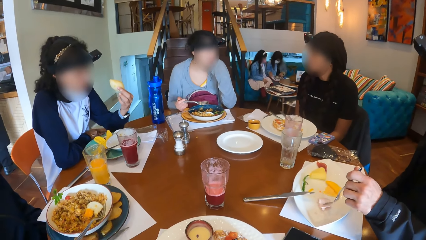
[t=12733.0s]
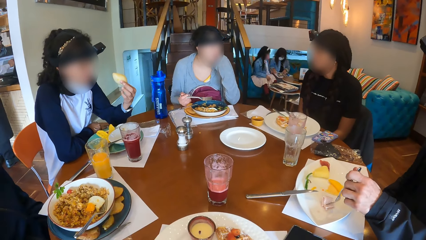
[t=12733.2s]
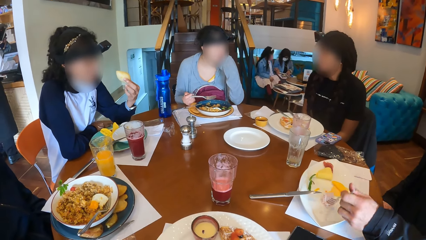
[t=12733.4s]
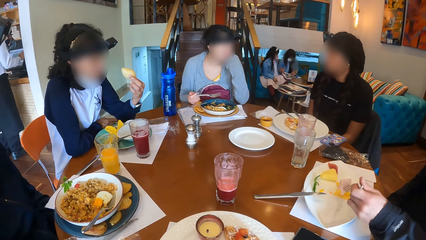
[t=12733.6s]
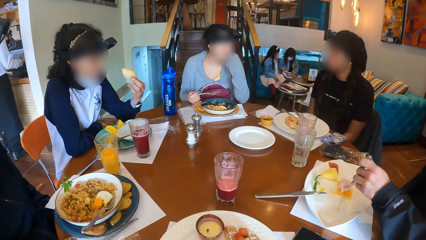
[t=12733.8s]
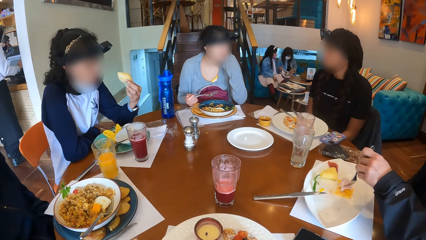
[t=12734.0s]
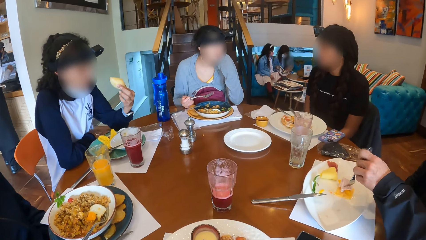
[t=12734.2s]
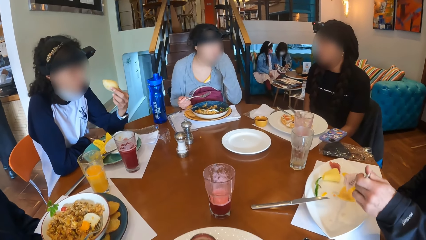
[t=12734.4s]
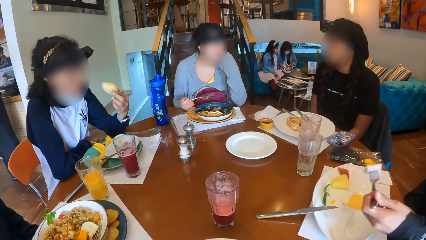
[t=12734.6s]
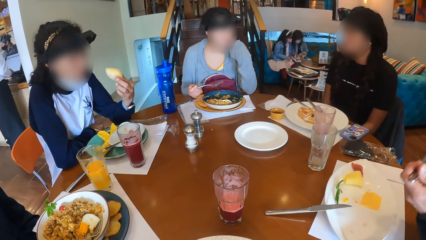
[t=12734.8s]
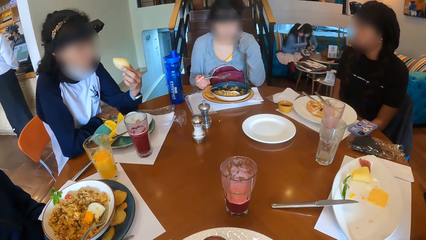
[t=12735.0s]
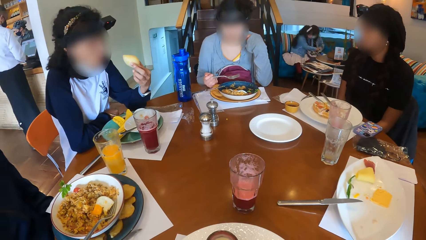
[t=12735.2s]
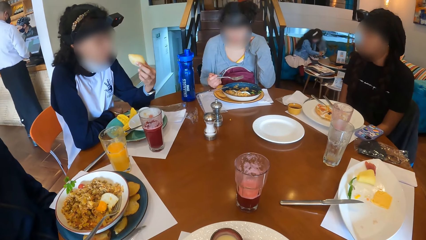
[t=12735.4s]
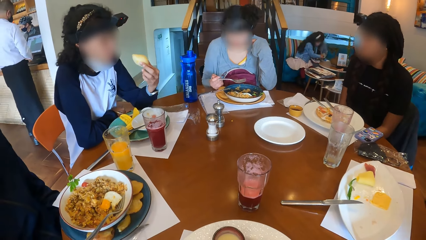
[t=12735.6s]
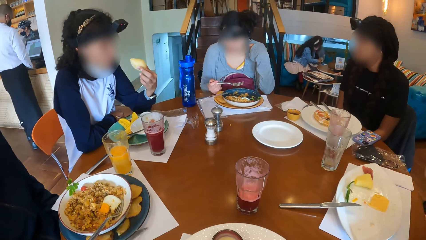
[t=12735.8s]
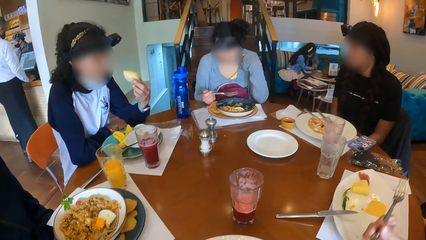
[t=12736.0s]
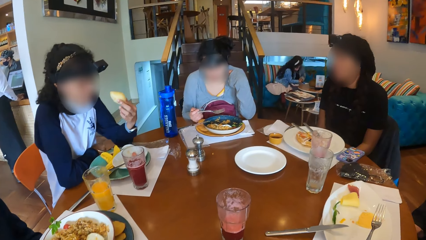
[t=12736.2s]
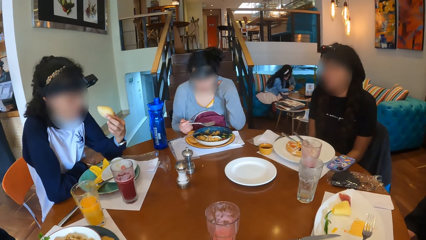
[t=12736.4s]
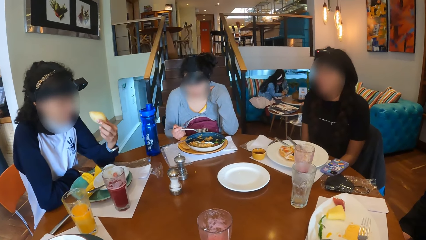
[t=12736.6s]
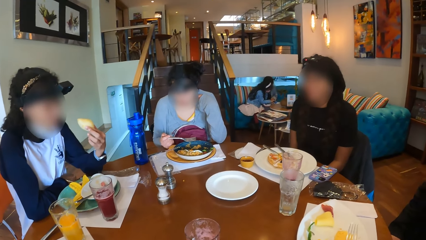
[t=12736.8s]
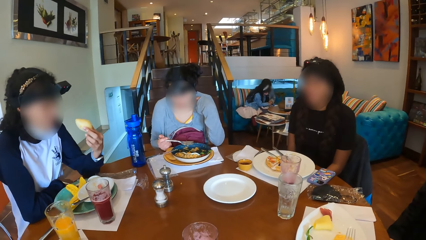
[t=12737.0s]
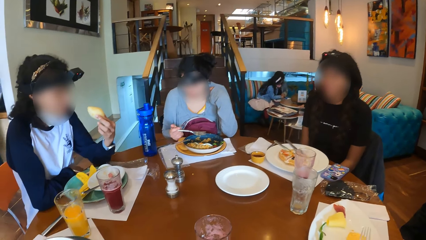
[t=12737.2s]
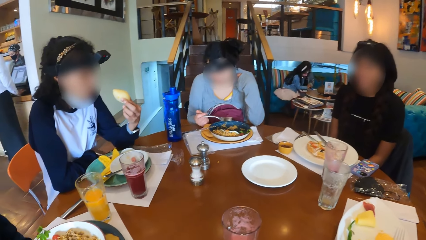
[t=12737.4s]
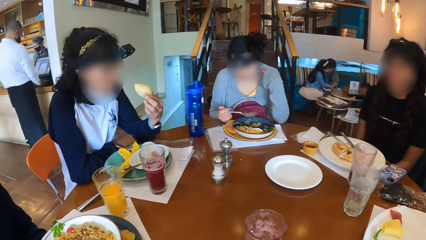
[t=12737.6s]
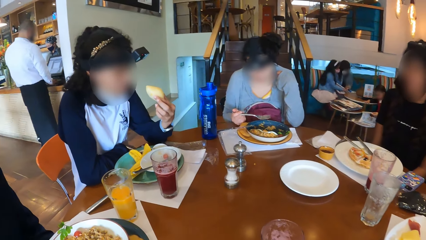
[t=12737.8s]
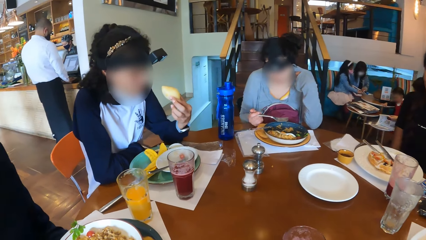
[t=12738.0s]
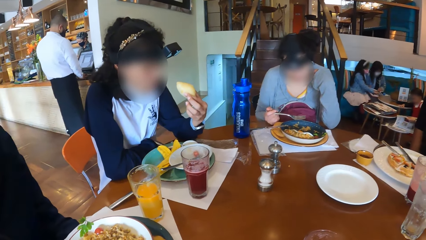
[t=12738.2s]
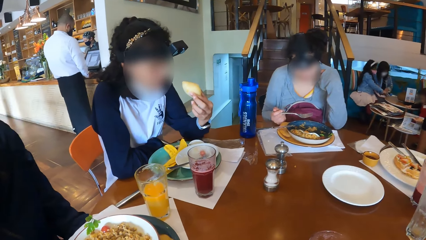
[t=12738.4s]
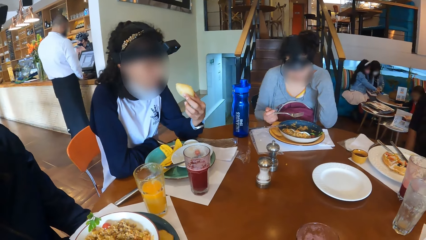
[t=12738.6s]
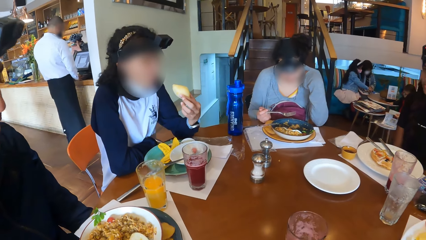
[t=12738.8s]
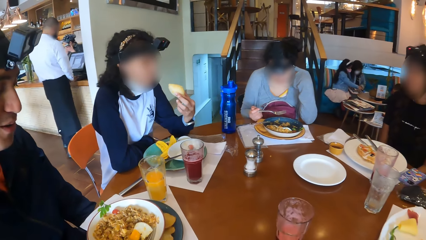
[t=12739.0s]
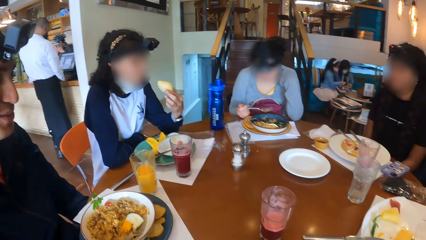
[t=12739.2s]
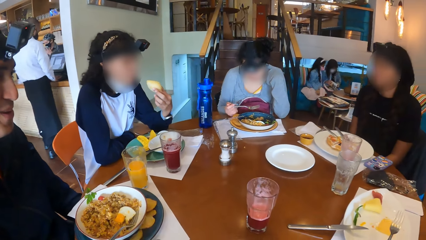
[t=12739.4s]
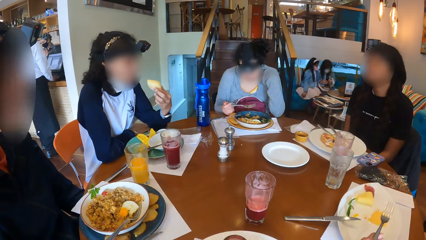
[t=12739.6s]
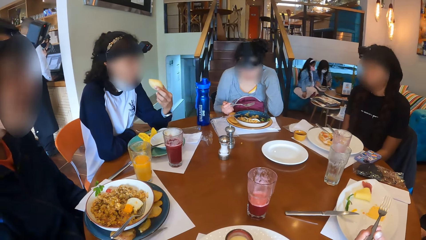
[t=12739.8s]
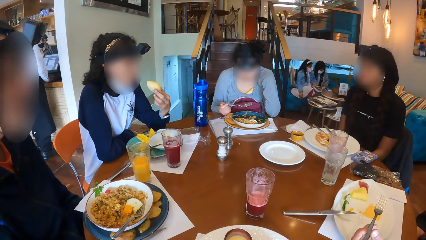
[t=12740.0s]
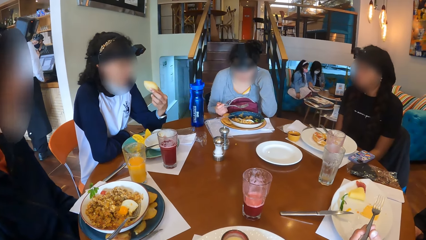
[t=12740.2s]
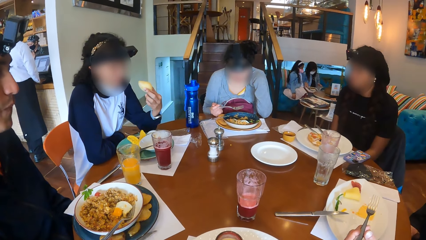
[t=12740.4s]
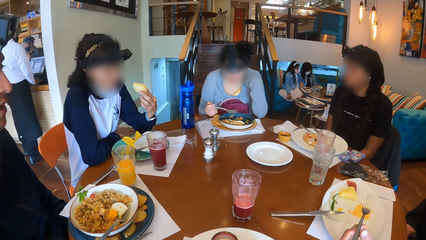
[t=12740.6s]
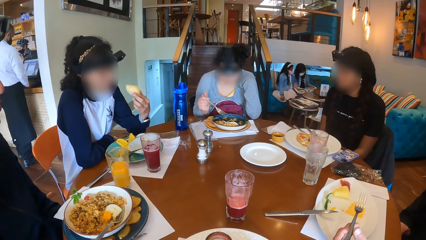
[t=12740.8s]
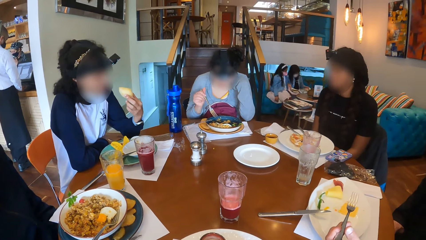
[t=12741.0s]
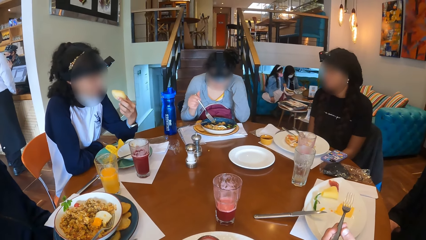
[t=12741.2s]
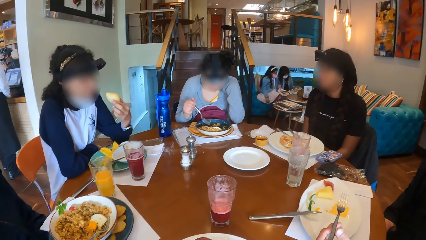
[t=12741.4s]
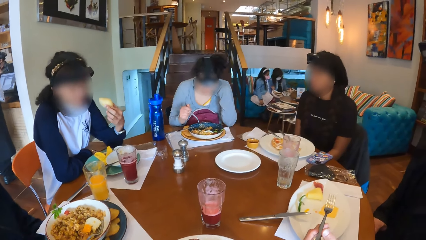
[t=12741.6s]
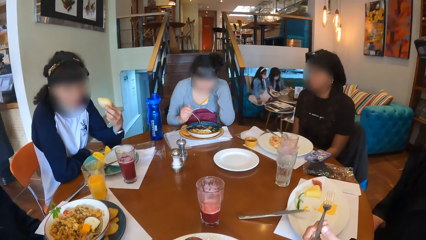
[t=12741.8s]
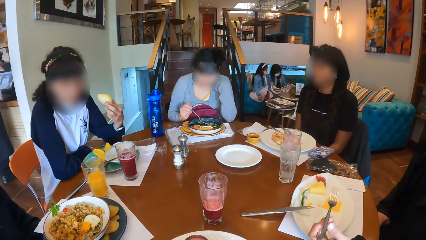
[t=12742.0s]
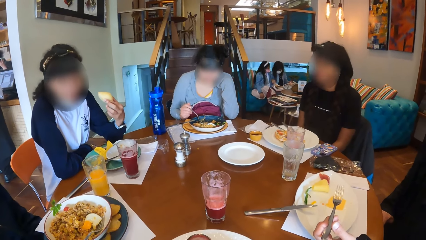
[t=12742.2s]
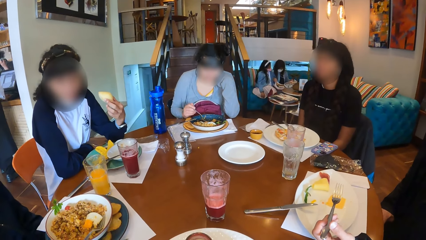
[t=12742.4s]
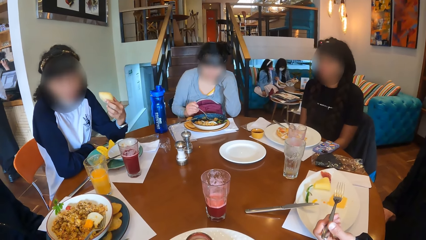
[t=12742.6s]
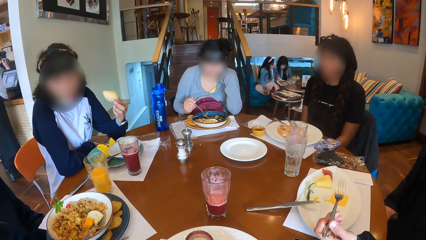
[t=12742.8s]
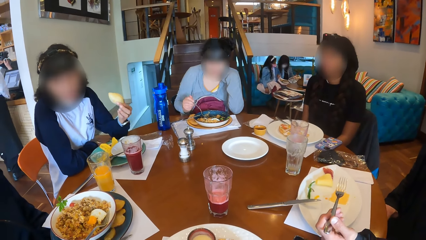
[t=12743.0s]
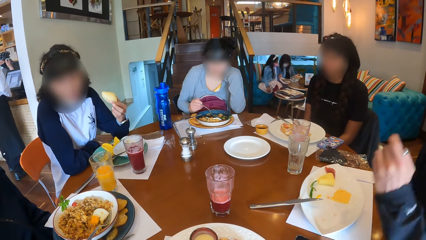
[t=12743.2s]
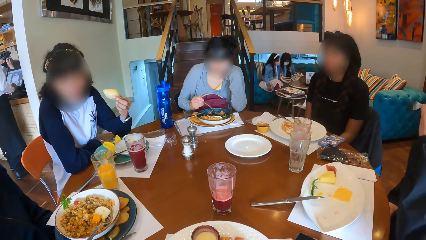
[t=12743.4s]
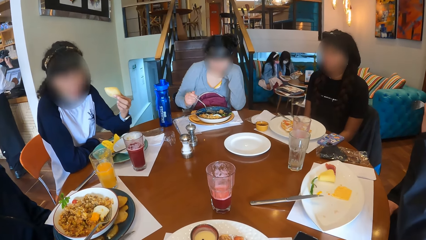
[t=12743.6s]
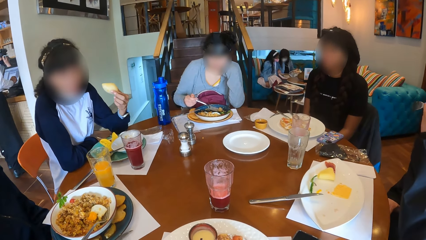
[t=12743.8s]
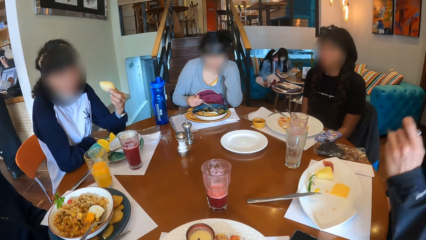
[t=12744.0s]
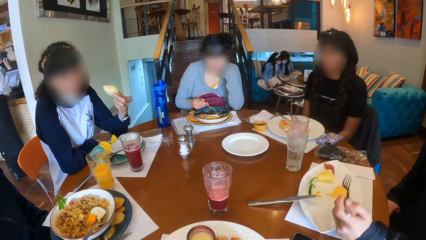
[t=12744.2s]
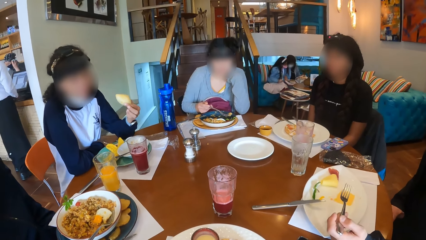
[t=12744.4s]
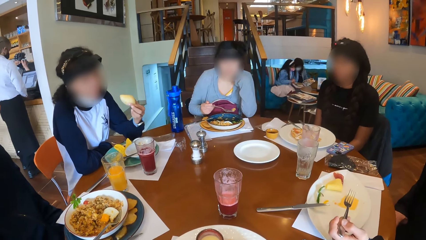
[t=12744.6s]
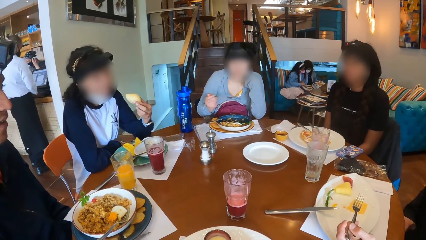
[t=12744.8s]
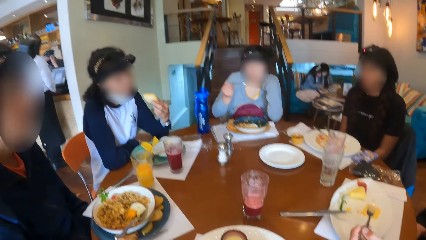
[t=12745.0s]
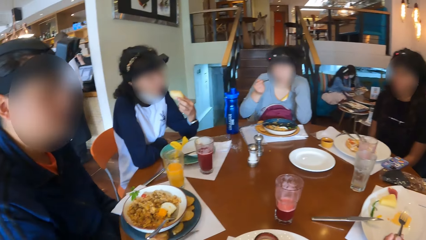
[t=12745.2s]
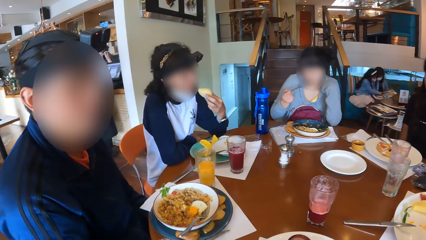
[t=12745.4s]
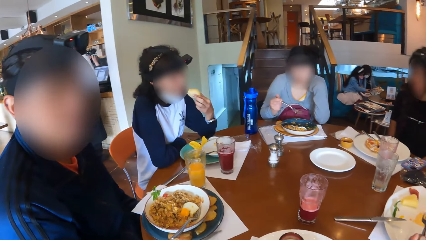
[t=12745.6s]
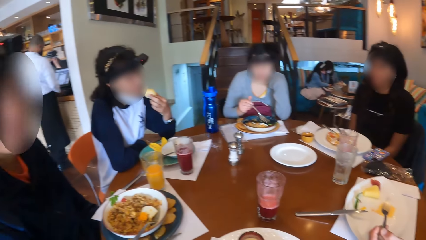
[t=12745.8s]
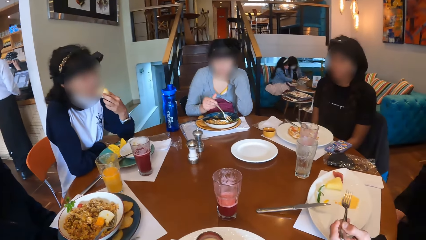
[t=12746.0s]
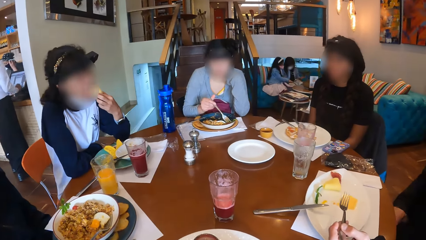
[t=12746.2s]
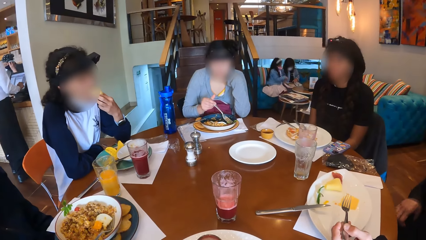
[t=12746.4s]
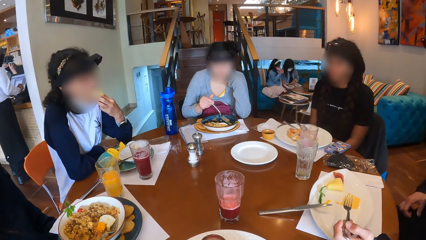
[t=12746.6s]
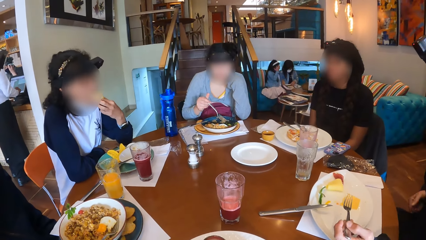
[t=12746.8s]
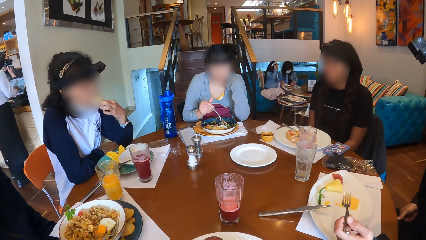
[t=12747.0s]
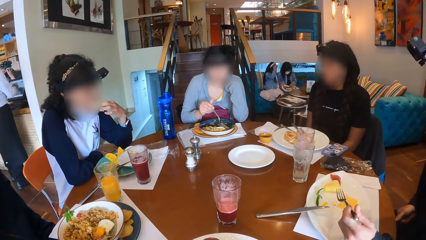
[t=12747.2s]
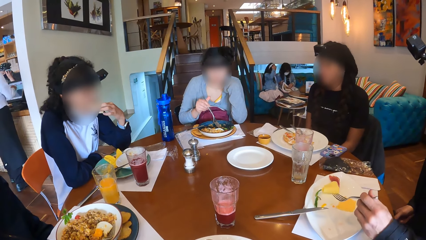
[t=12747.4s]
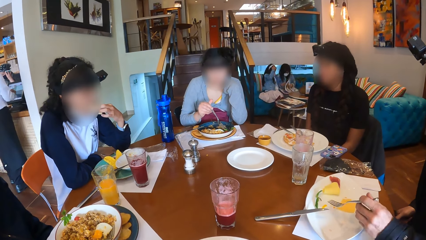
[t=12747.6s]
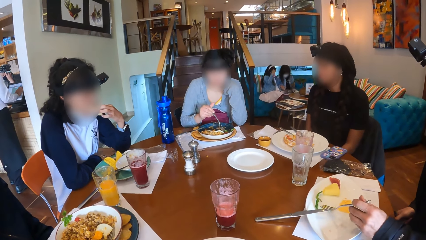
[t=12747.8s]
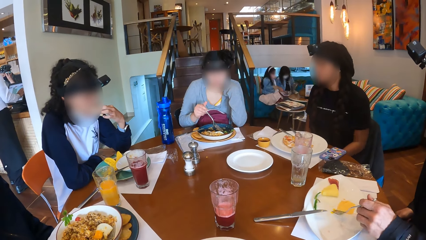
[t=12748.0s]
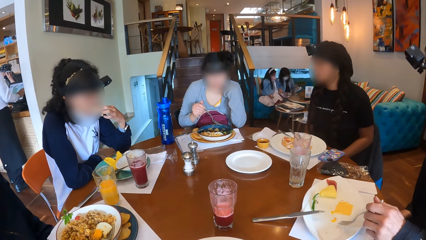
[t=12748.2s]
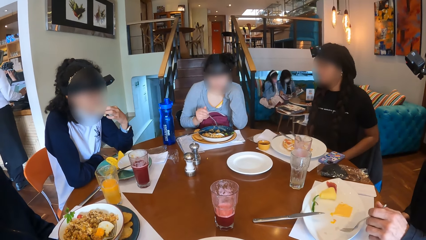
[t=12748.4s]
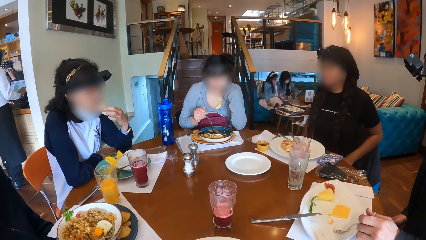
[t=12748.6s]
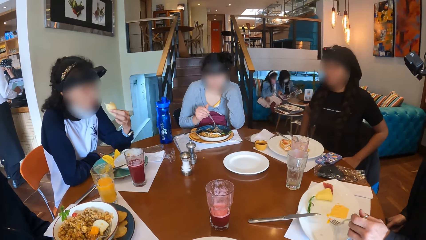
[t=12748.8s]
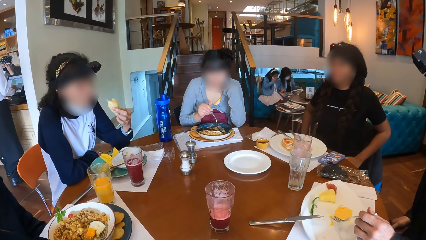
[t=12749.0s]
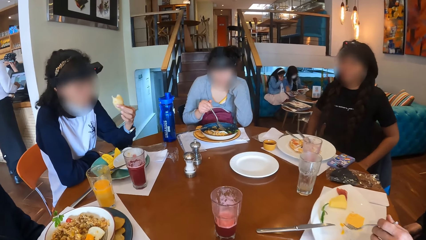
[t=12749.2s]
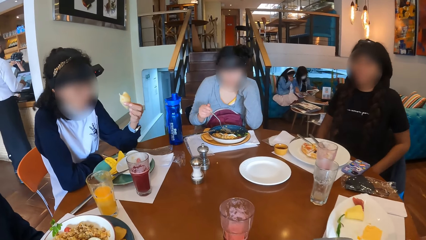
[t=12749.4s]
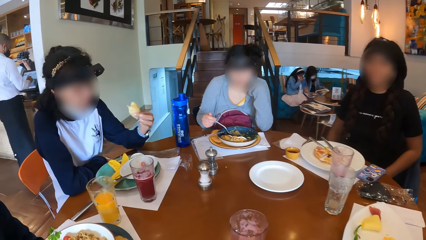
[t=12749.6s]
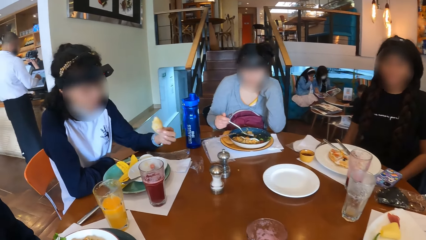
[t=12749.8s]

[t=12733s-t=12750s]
A man eats the food on the plate with the fork in his left hand. A woman eats the food on the plate with the fork in her right hand. The man touches his face with his left hand. Another woman eats the slice of potato with her left hand.
